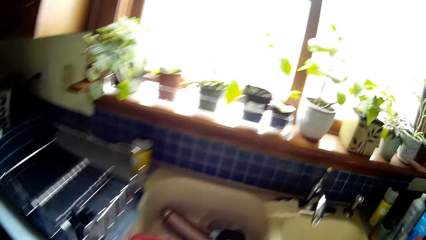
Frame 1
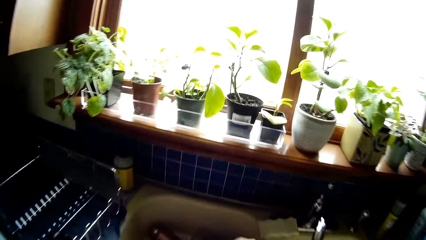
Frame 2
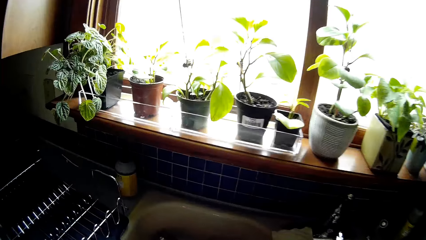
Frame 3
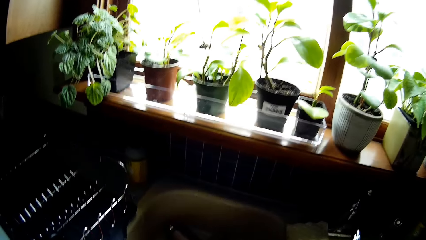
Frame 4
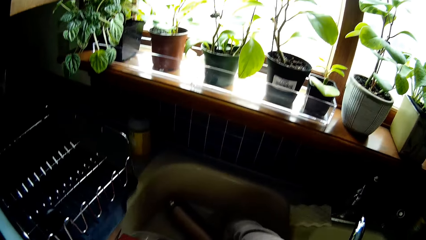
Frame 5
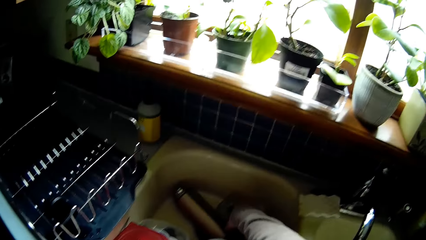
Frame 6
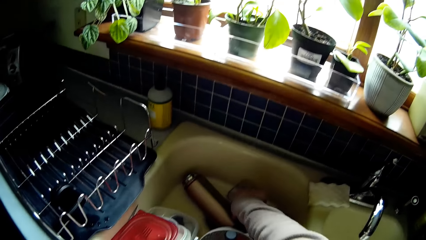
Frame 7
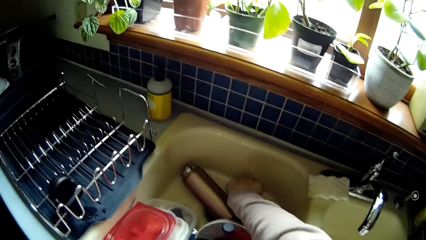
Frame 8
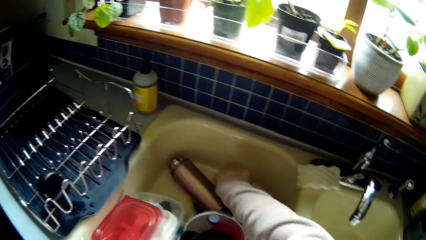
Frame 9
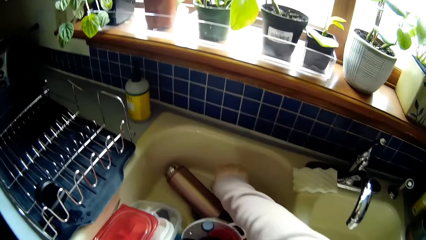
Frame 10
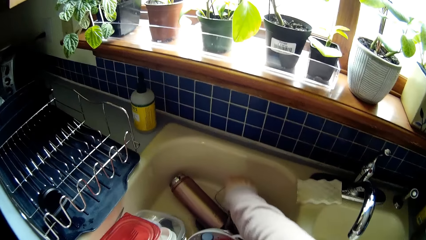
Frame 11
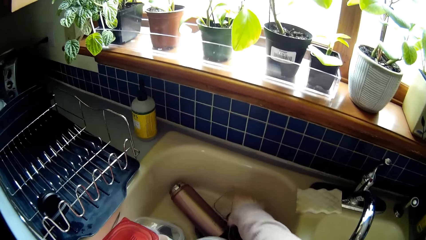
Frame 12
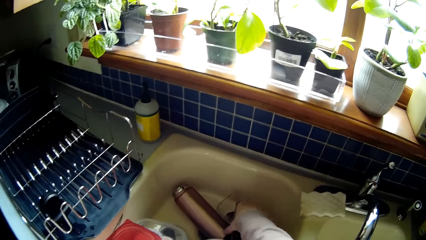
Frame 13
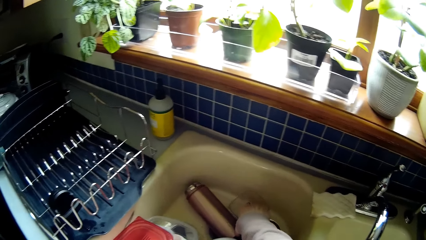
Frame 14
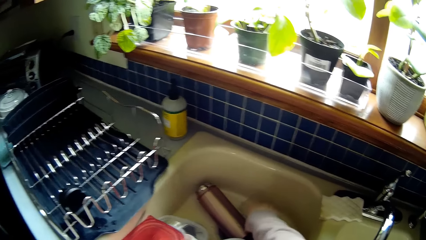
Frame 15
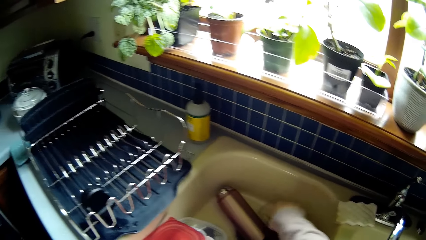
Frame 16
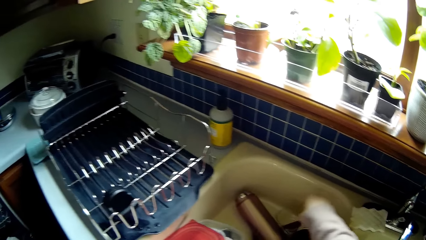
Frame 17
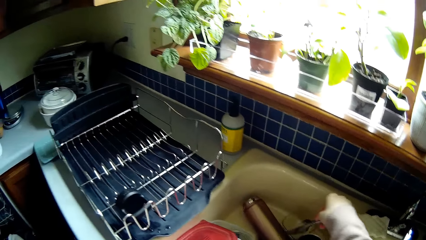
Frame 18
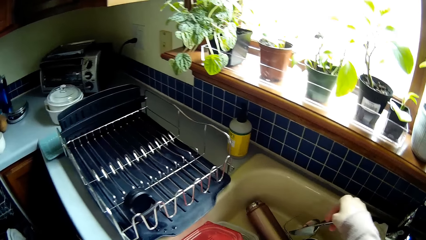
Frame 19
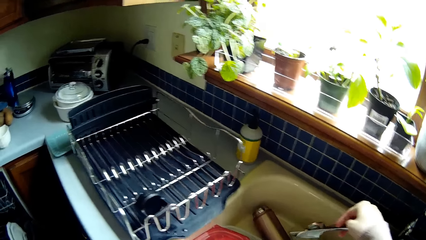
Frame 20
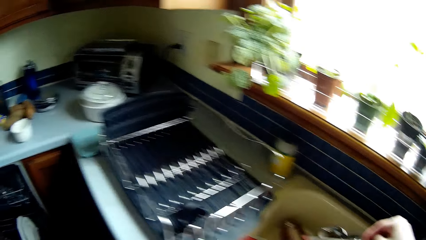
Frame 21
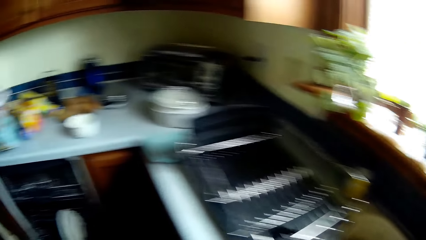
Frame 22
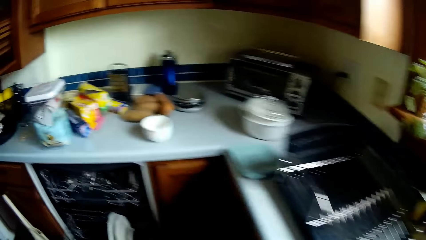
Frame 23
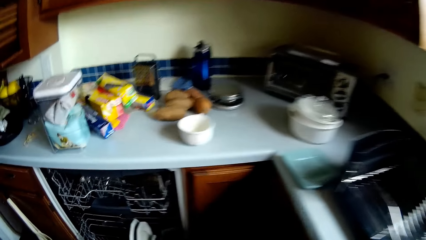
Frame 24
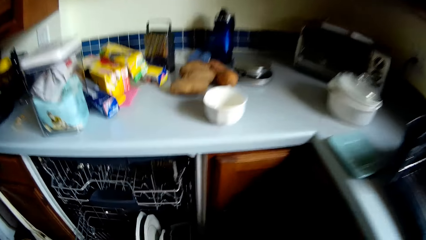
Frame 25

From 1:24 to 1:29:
The camera wearer picks up a spoon and knife from the sink.

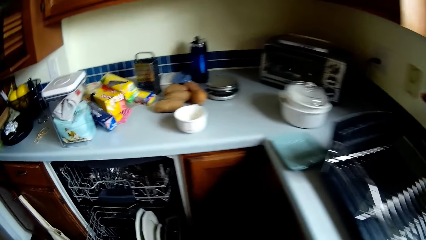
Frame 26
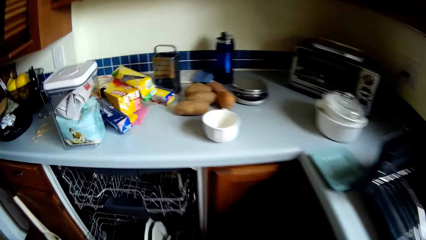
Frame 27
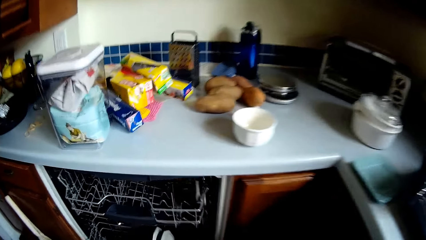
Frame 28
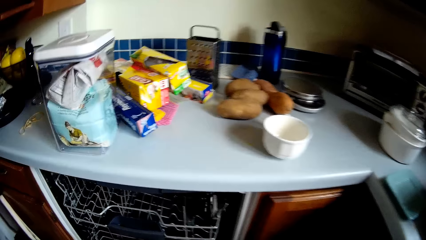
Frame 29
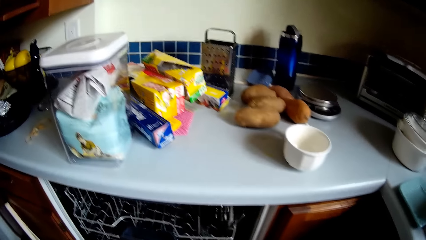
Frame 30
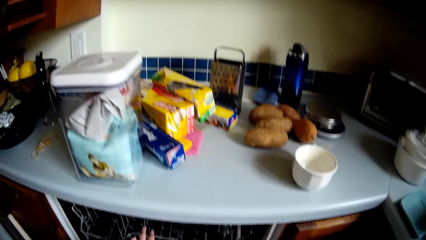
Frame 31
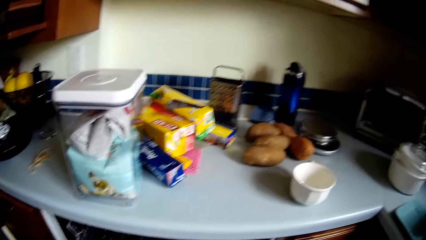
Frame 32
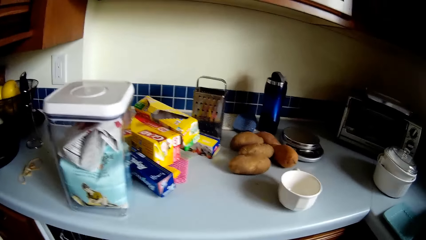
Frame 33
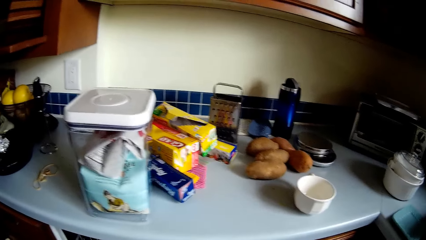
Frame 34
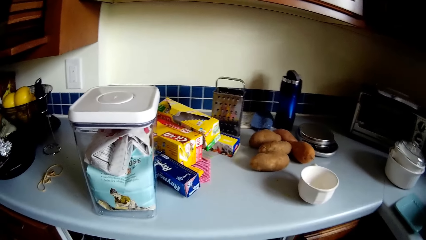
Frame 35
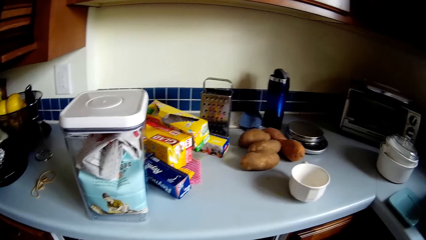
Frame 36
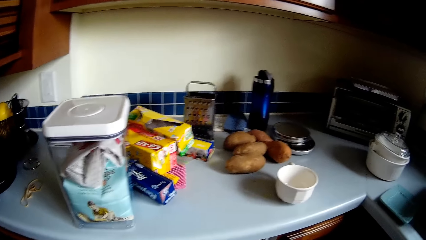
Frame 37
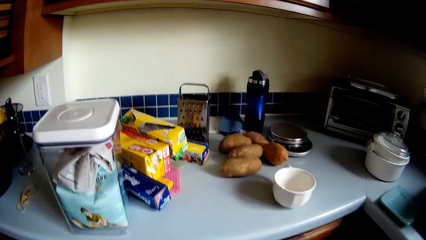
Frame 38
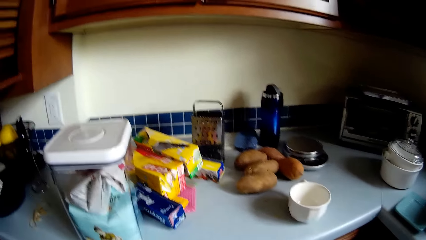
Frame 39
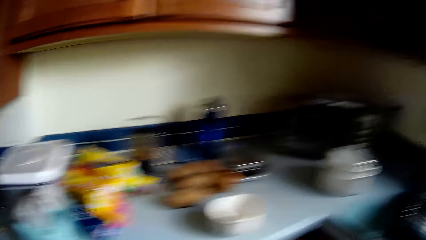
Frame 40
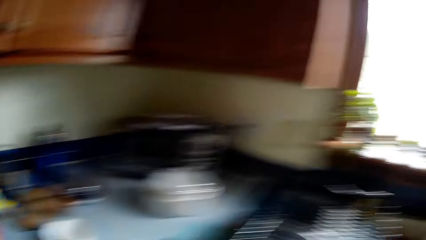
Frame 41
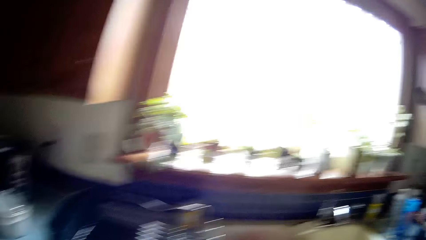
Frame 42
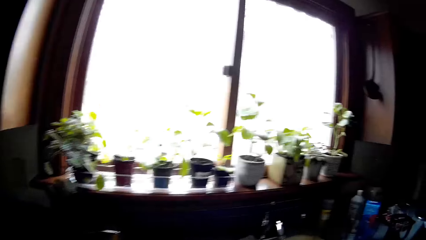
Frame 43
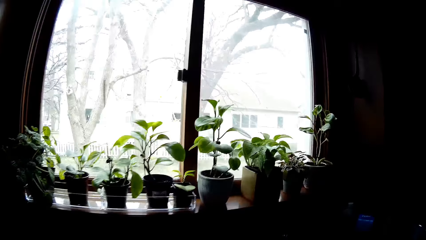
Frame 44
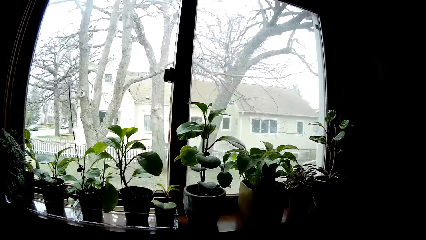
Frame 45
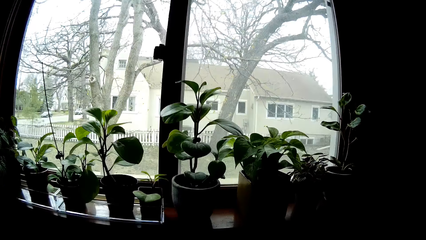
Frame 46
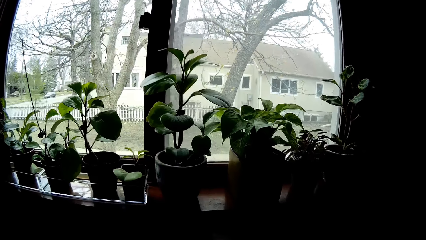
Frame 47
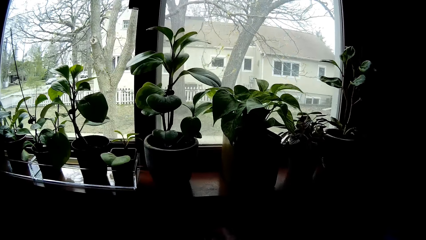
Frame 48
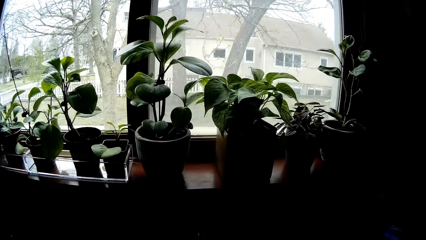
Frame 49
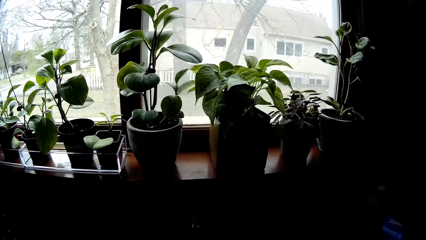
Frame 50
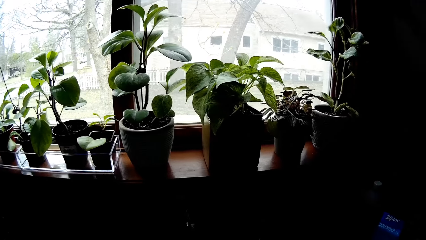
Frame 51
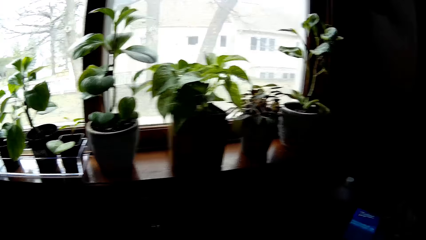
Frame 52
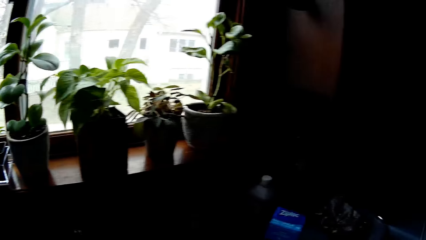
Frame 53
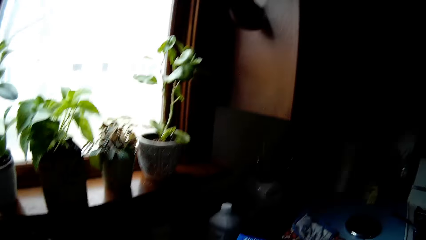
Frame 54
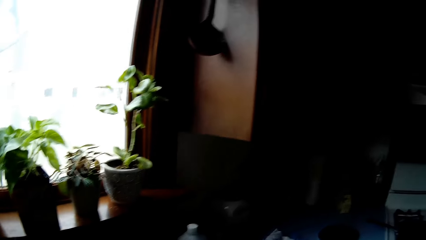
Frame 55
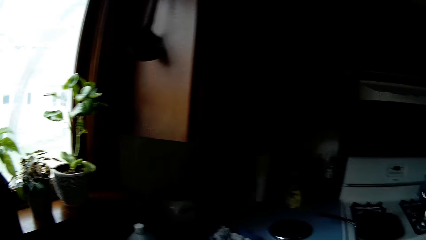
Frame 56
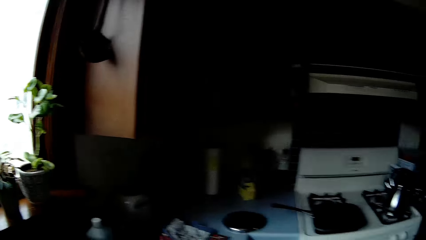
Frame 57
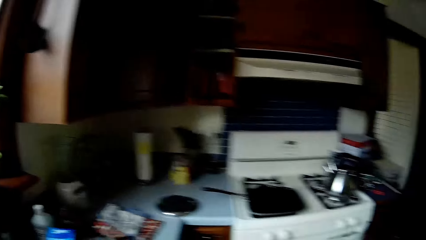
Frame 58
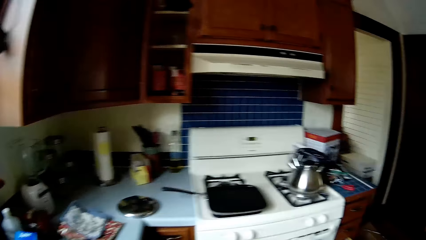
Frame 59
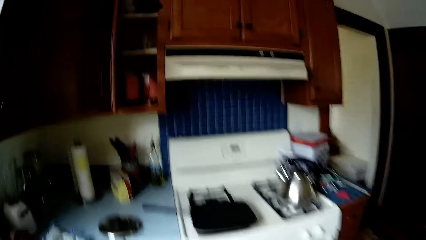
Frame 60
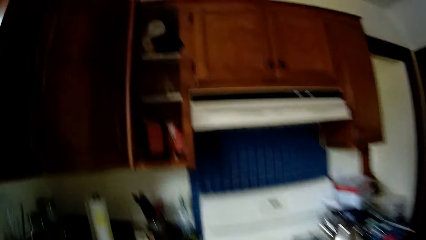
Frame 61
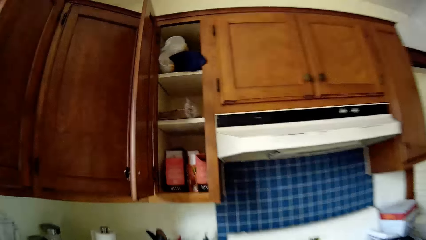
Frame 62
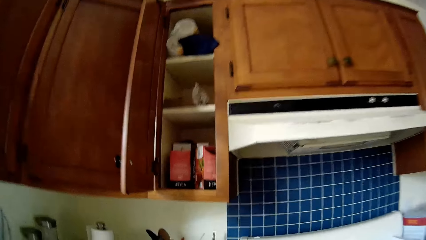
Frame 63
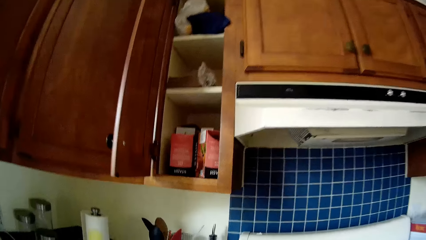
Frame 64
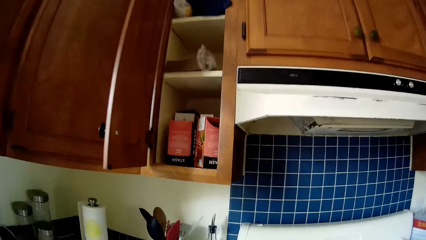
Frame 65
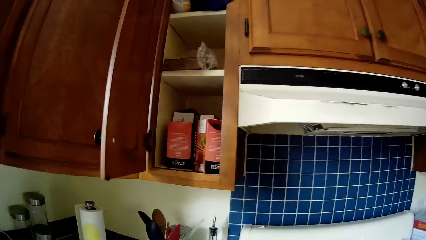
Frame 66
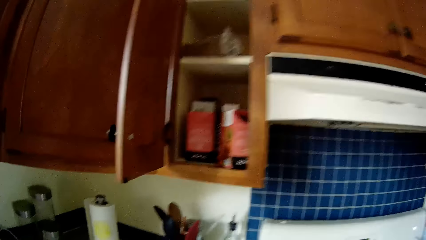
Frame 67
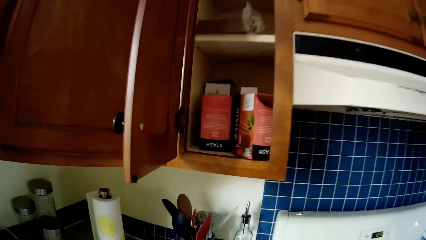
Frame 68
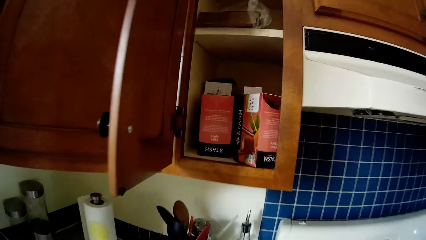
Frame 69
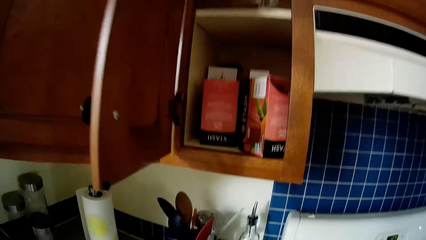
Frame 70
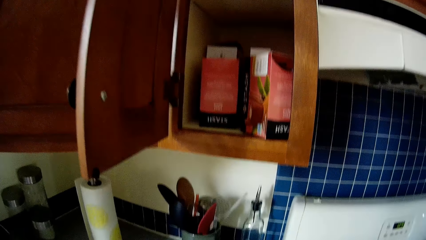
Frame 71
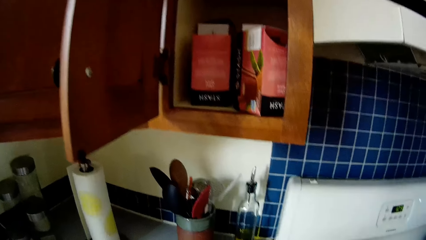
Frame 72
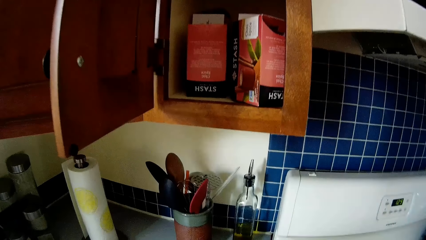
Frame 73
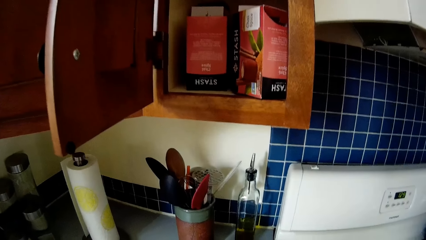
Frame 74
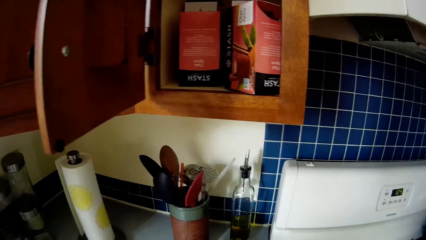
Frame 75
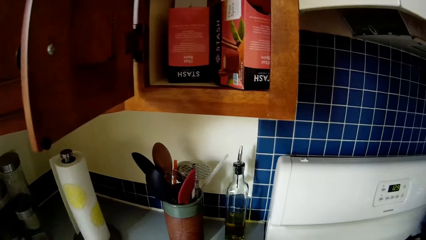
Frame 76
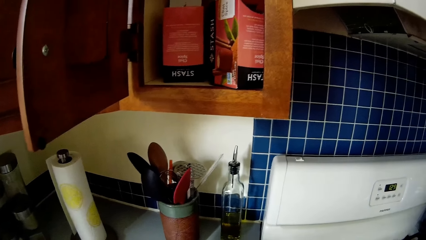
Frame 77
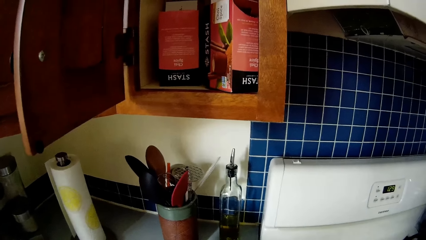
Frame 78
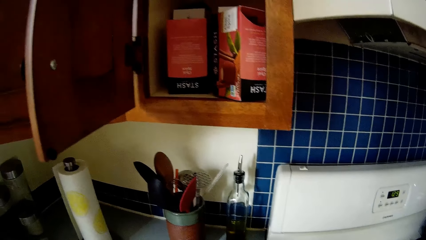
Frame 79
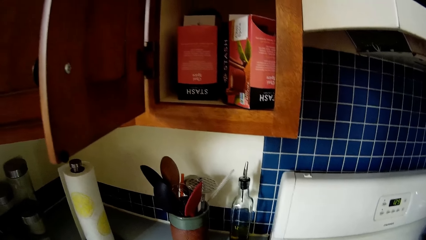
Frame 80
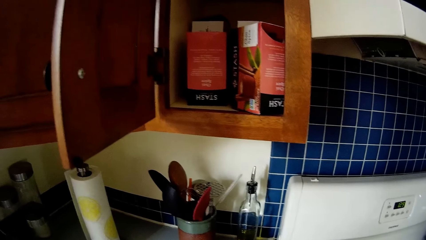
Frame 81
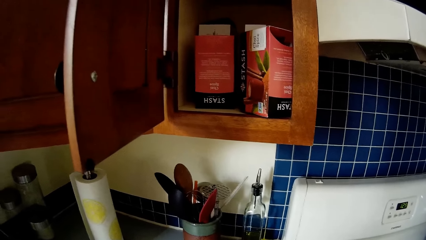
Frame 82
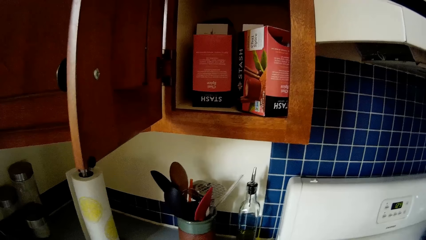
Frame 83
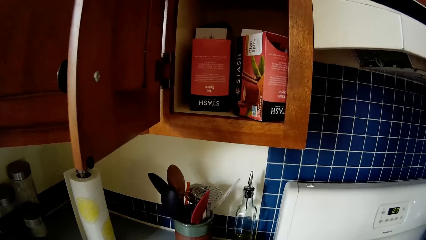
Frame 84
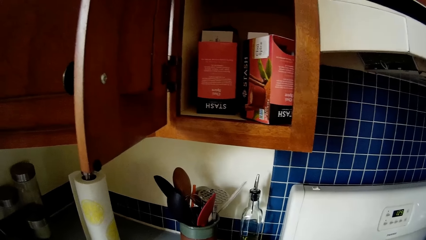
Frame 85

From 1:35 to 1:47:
The camera wearer reaches for the dish drainer with her left hand. She pulls the dish drawer. She moves to the sink. She closes the tap. She moves towards the cabinet.
